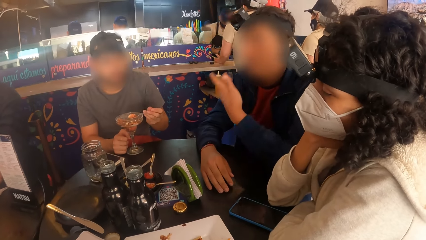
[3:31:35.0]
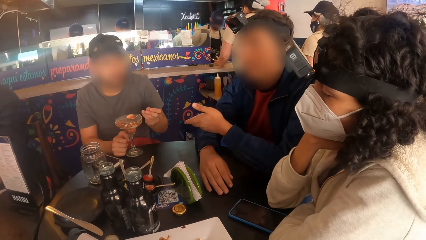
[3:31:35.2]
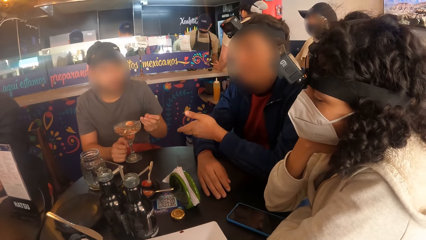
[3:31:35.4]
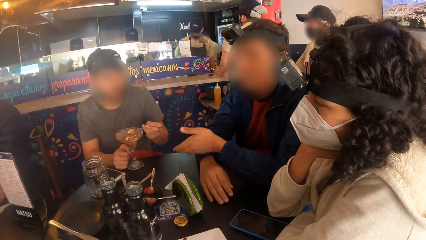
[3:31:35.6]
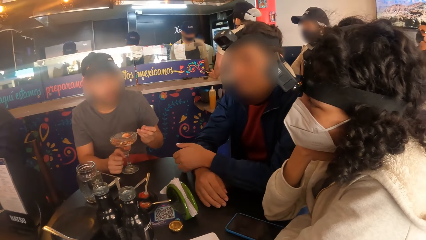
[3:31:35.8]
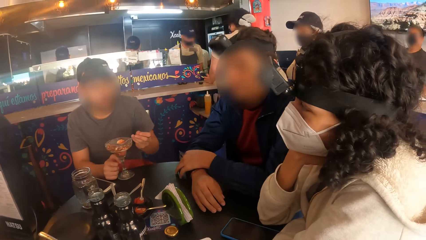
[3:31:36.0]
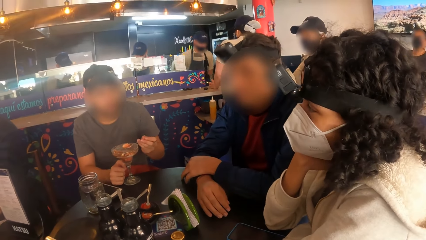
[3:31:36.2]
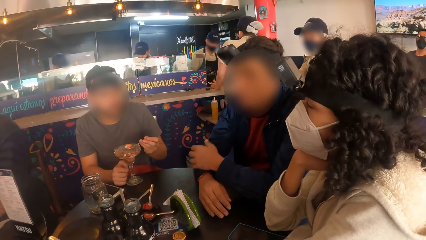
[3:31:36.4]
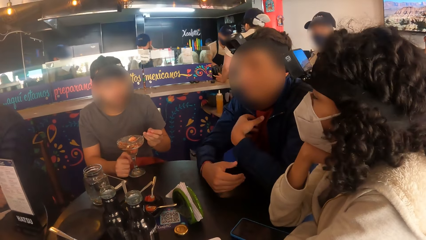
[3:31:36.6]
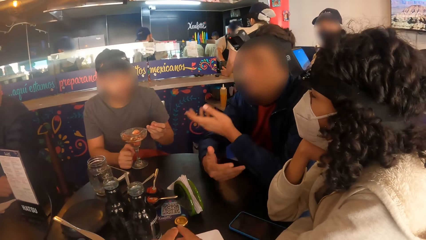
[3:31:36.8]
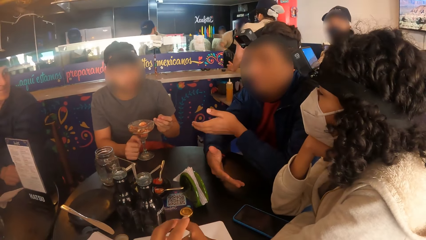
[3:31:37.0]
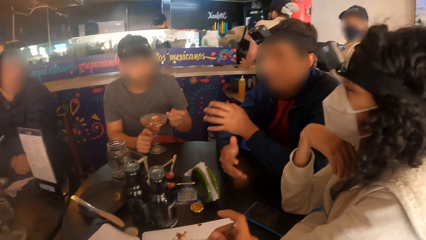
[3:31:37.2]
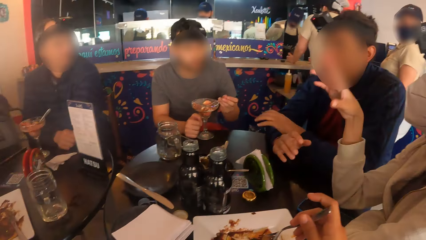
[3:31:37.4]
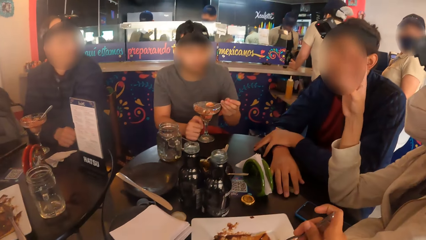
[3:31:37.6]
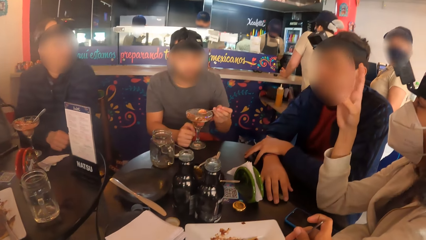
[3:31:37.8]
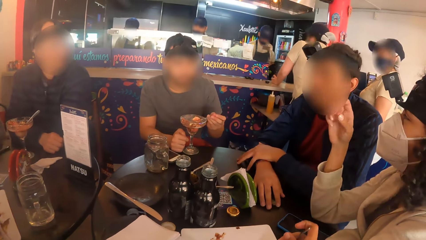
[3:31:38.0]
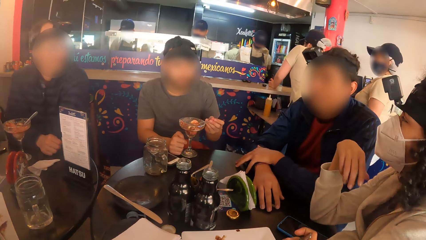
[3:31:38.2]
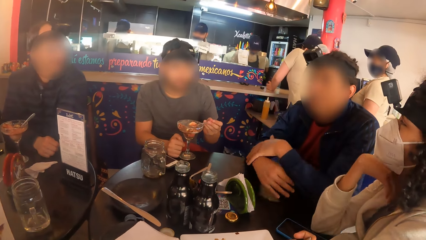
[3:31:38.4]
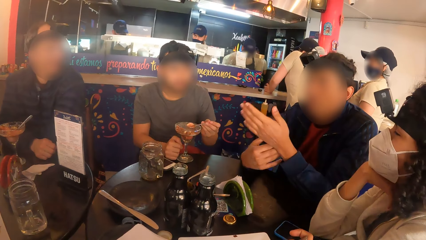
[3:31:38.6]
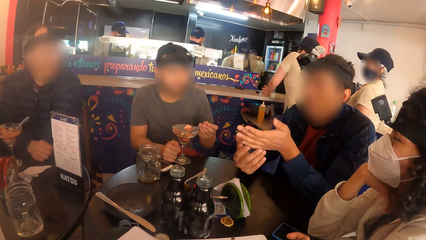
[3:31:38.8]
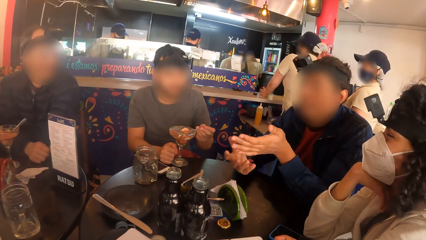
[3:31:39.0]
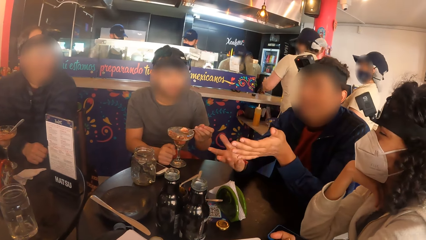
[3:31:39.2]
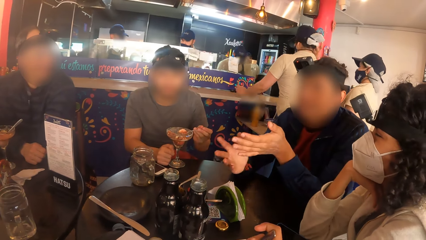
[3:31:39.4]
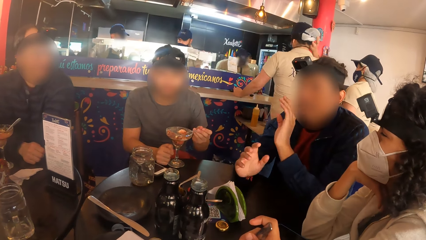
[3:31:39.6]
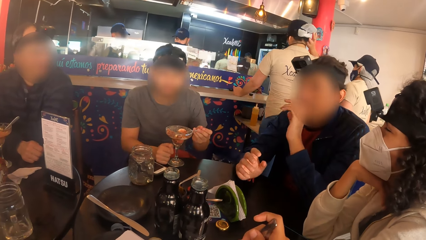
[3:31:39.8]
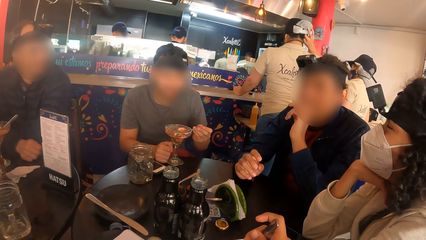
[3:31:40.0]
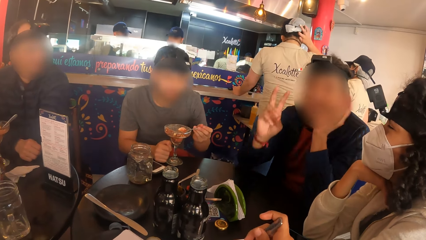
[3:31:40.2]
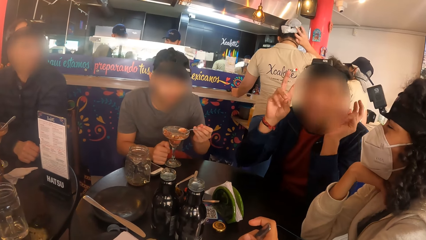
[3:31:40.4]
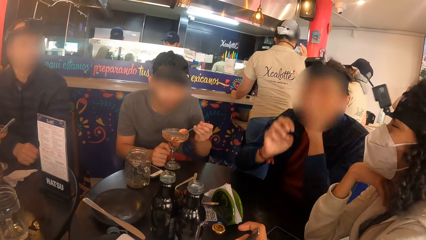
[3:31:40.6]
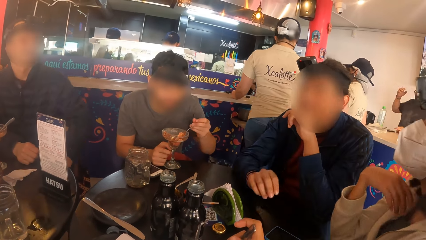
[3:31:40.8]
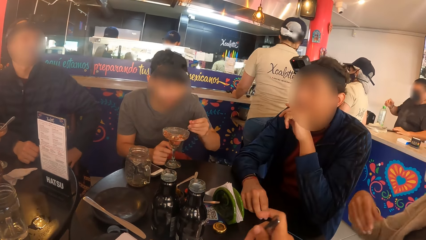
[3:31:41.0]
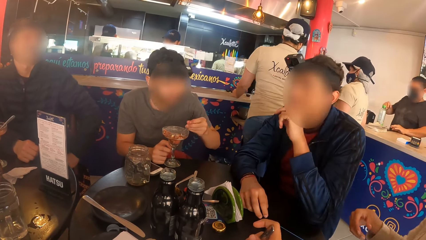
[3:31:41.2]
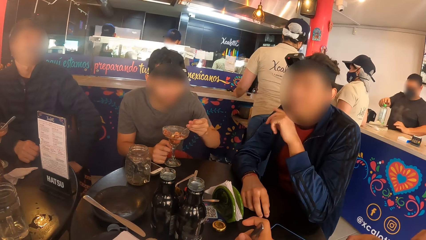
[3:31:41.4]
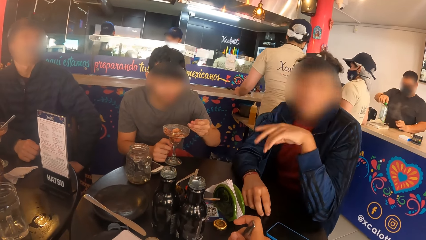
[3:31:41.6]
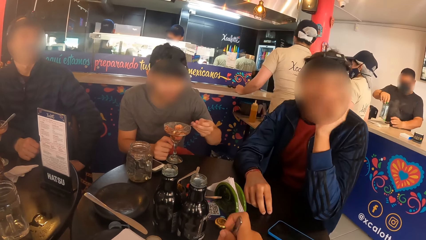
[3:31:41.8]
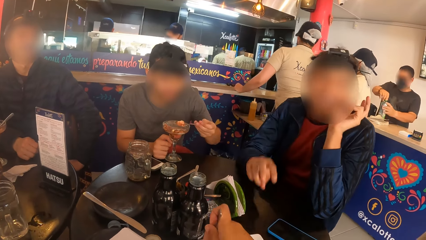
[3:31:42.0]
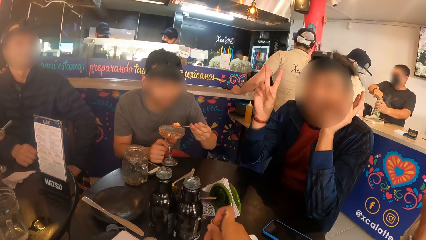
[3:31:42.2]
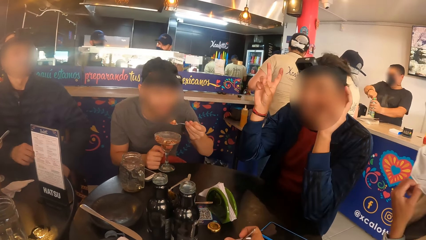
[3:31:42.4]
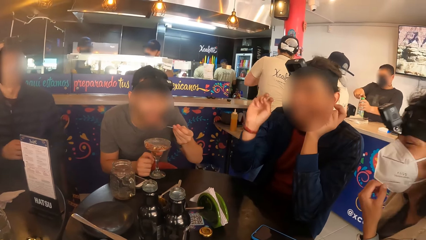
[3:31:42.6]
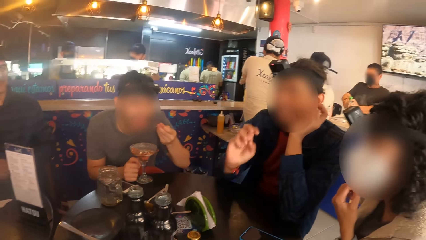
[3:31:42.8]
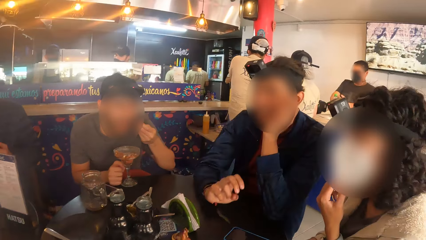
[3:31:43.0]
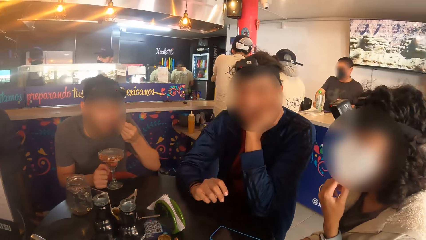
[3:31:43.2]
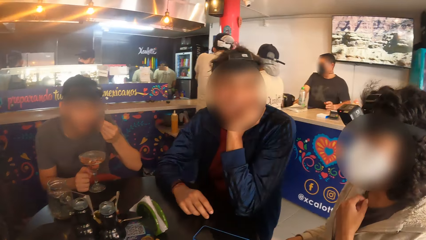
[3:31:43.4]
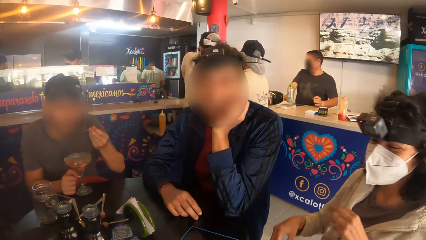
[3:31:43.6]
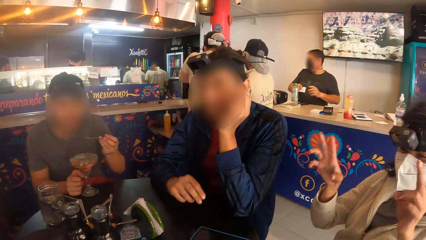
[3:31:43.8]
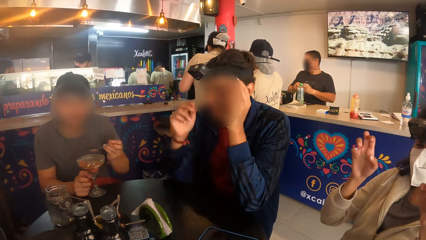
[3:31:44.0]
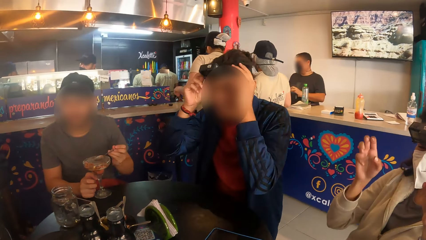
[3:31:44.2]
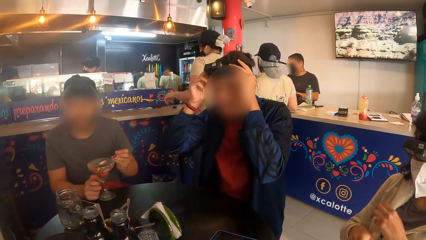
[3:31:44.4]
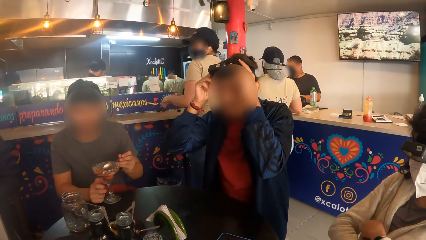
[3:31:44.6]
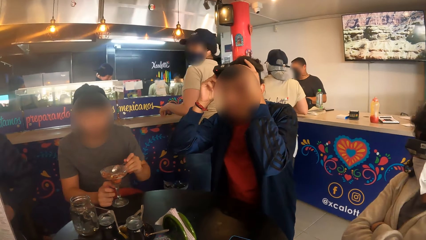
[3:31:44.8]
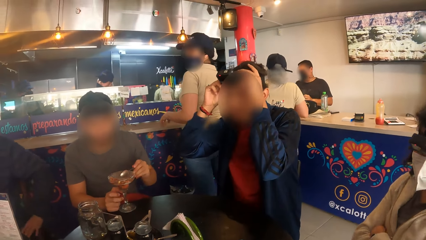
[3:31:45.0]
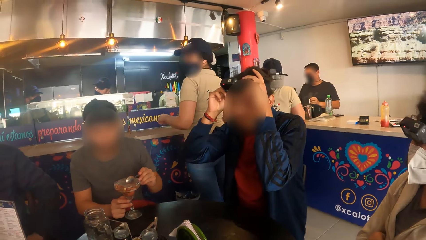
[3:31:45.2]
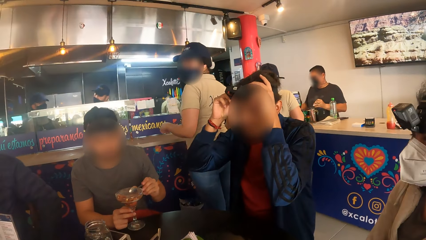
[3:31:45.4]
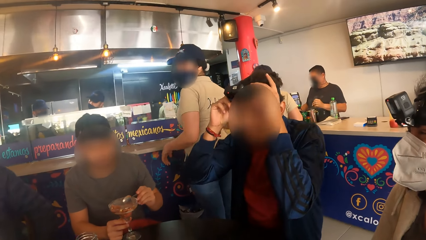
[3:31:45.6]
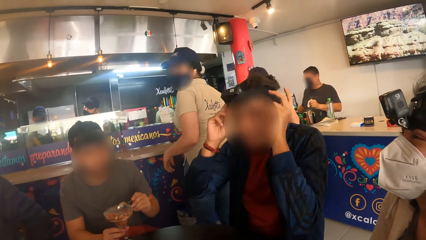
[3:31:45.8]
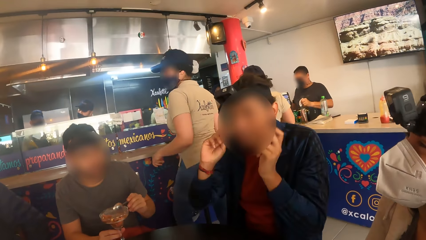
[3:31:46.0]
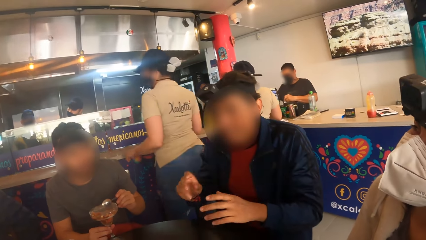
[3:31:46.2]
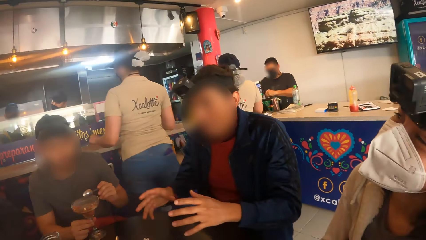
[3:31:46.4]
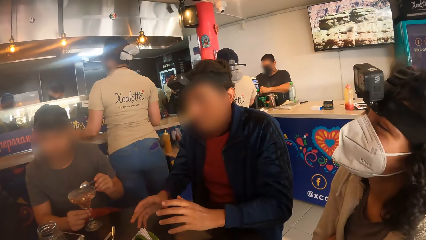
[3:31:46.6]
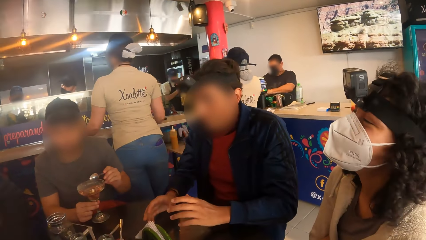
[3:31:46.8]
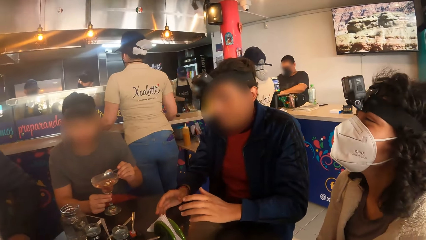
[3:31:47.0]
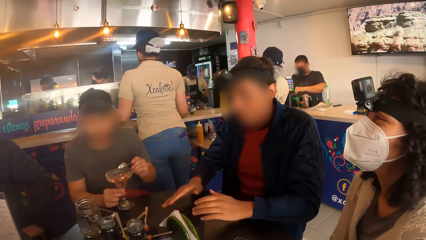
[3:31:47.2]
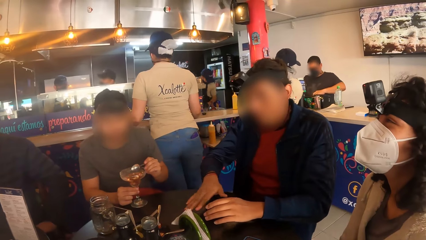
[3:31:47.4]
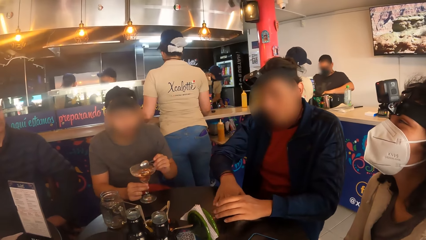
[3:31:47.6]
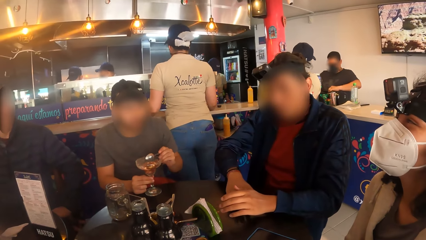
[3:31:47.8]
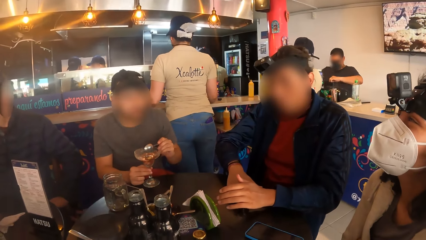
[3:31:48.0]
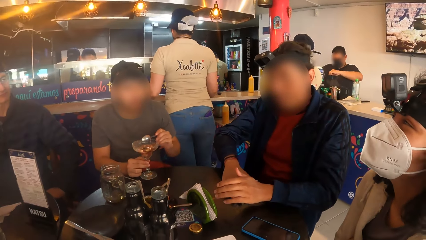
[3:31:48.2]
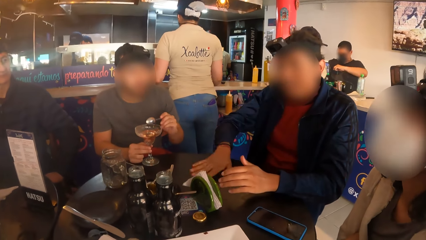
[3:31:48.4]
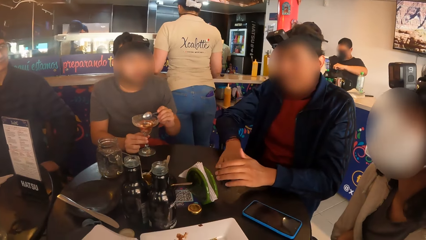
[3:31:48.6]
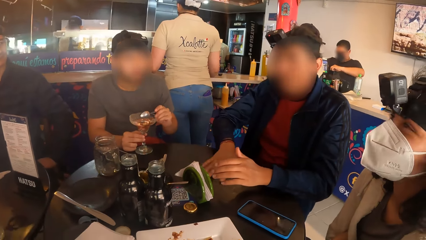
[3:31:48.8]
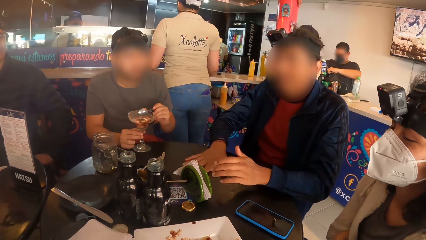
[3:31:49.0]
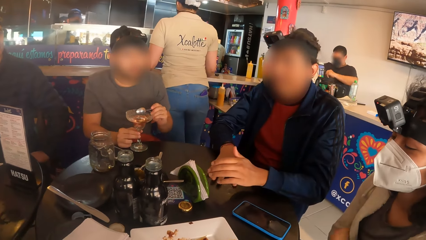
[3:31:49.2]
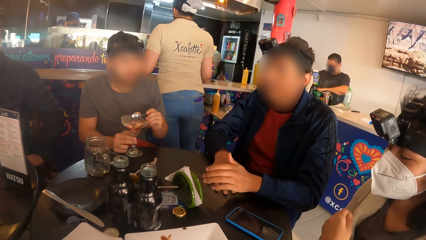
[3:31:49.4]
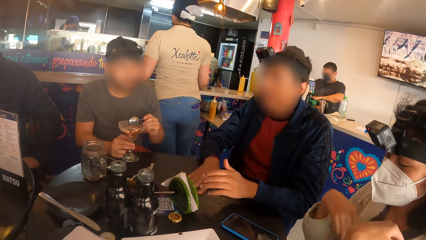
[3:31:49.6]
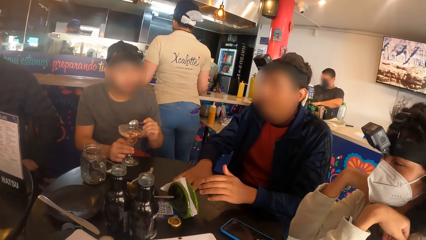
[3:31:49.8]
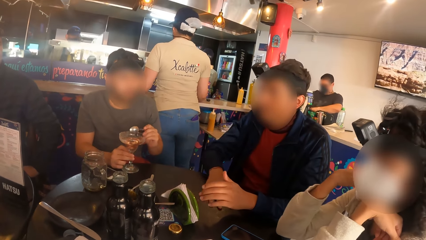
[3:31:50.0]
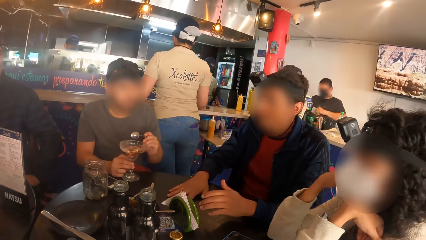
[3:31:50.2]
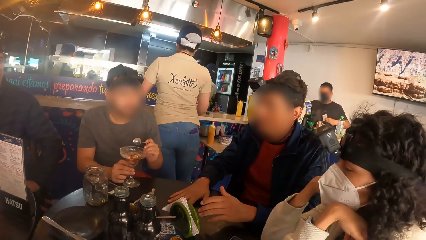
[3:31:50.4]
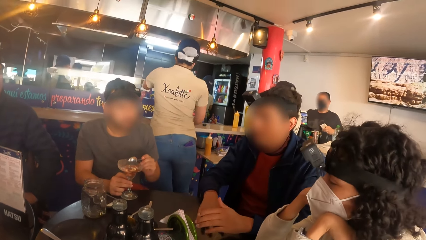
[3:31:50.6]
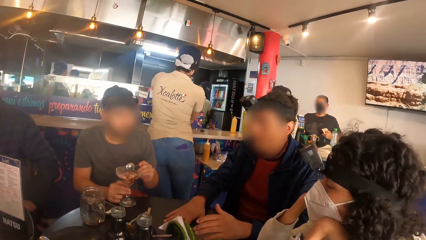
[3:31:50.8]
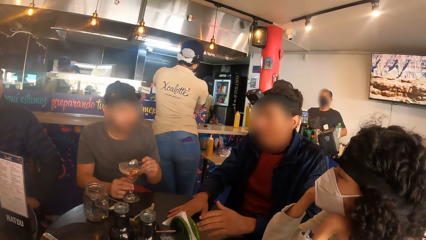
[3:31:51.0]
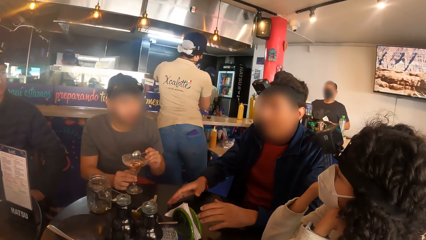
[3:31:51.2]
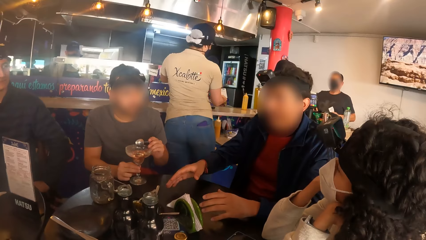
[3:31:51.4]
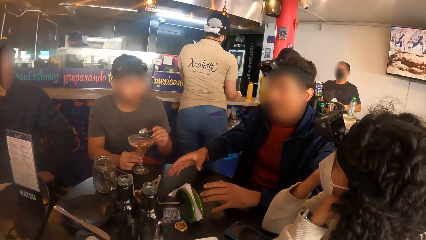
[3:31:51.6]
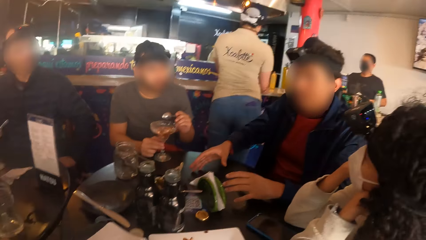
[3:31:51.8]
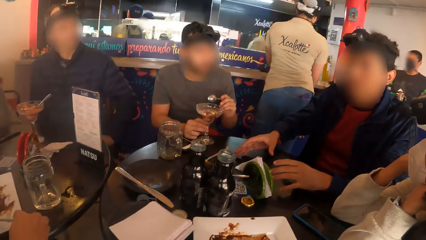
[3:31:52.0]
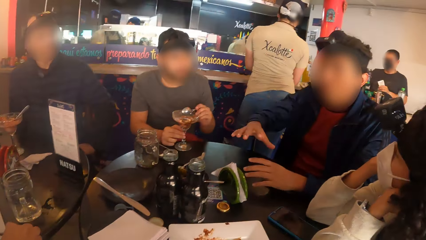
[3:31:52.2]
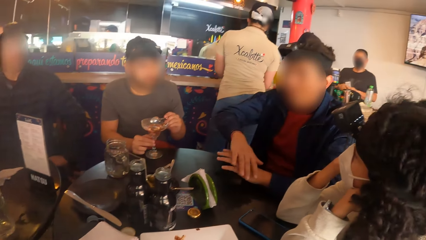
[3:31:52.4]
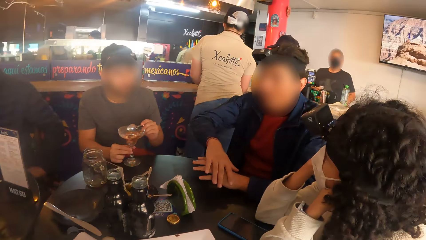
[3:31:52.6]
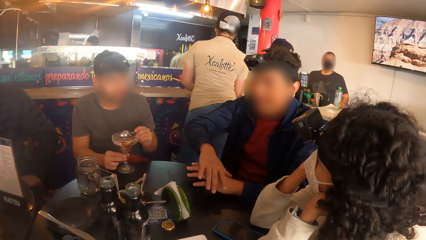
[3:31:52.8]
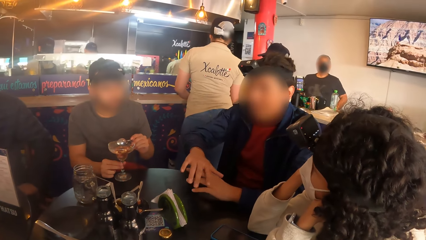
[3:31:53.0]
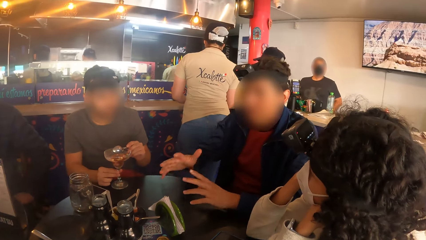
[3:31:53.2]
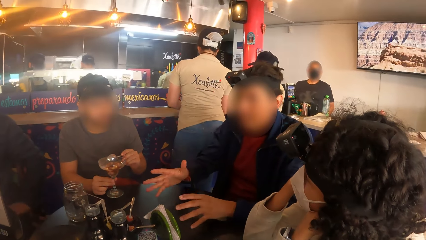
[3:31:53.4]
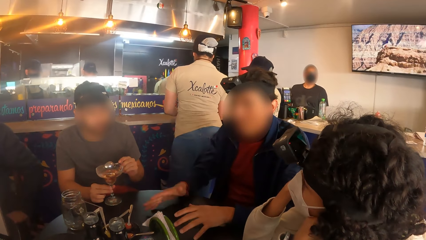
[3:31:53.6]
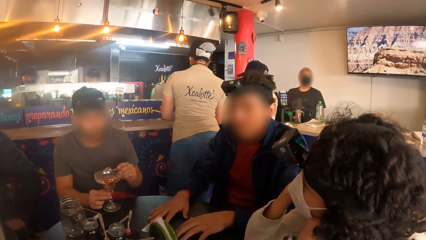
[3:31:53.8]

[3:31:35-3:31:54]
The man eats parfait from the glass cup with the spoon in his left hand. Another man adjusts the camera on his head with both hands.
